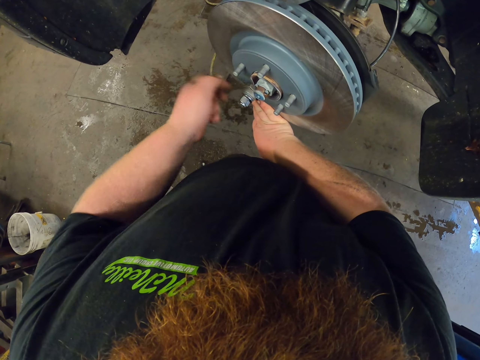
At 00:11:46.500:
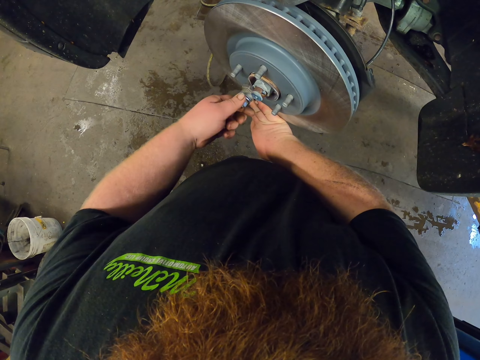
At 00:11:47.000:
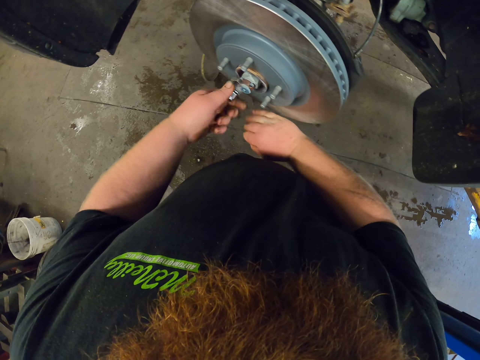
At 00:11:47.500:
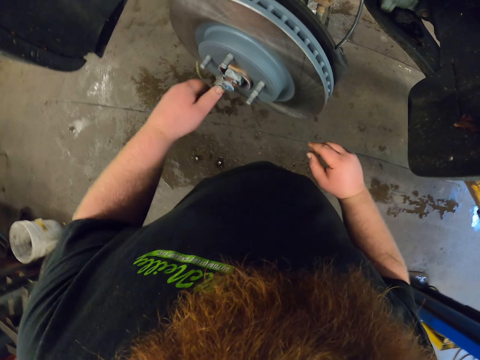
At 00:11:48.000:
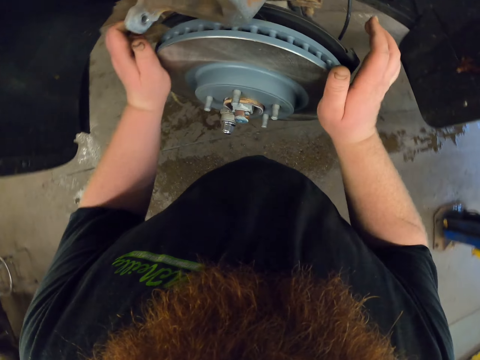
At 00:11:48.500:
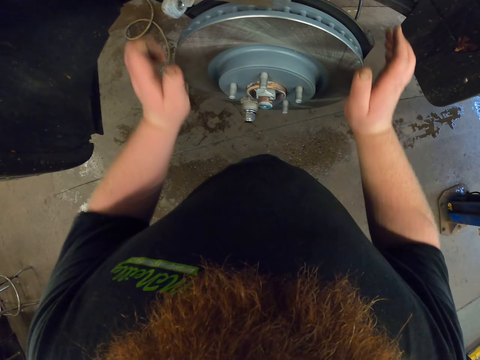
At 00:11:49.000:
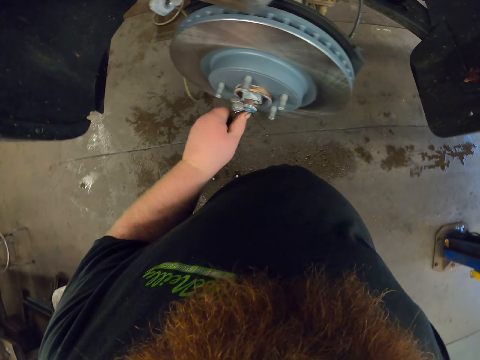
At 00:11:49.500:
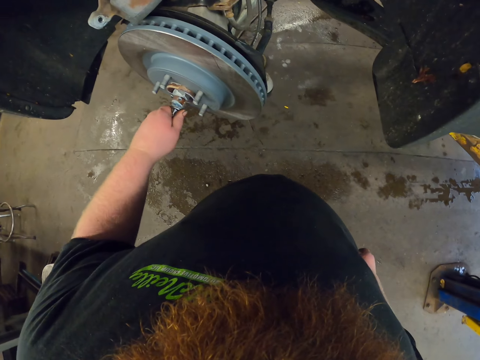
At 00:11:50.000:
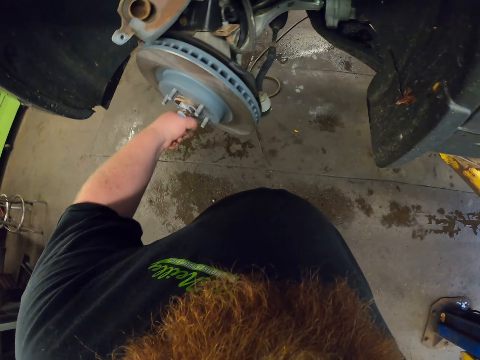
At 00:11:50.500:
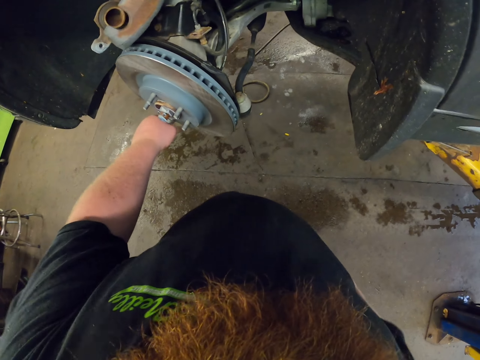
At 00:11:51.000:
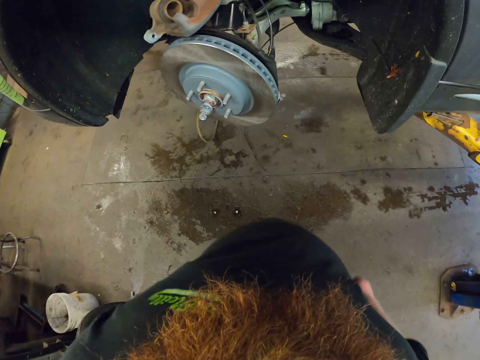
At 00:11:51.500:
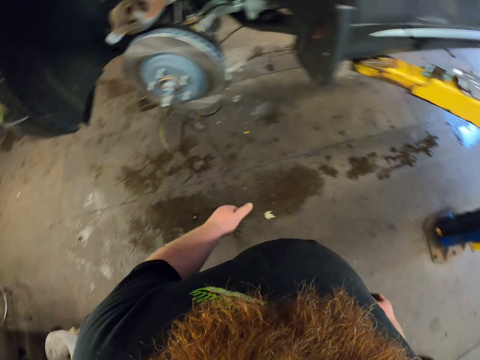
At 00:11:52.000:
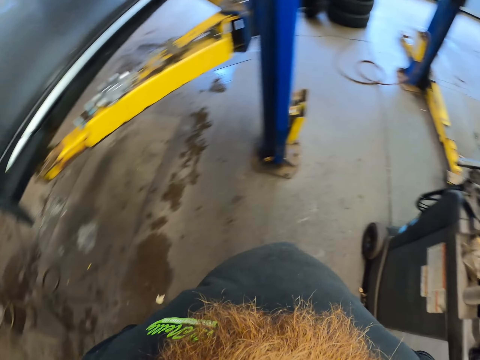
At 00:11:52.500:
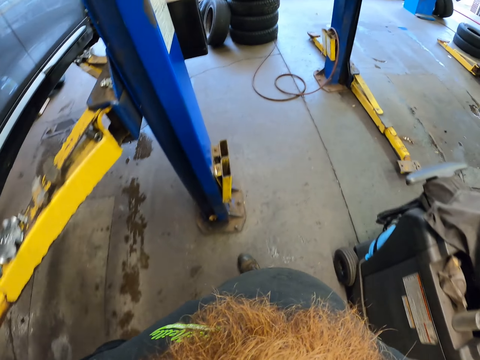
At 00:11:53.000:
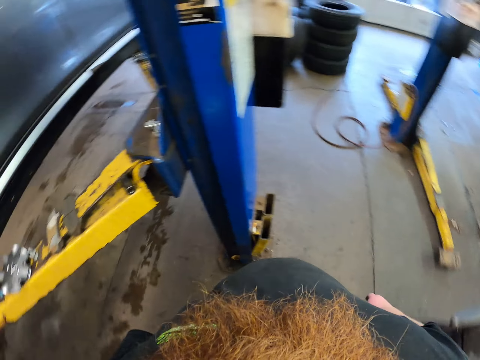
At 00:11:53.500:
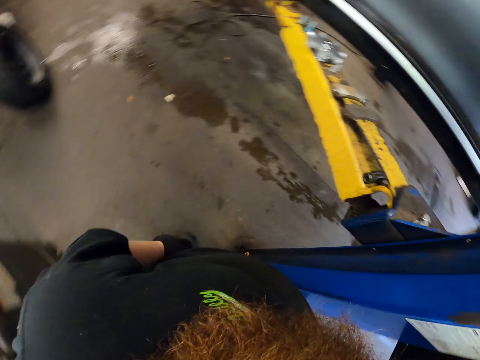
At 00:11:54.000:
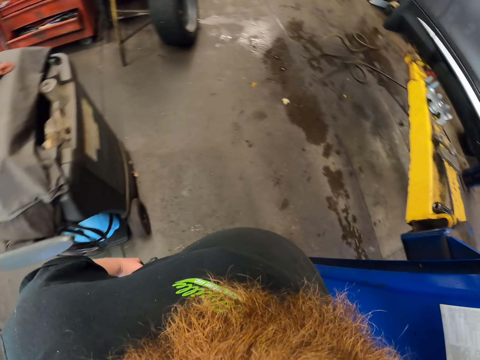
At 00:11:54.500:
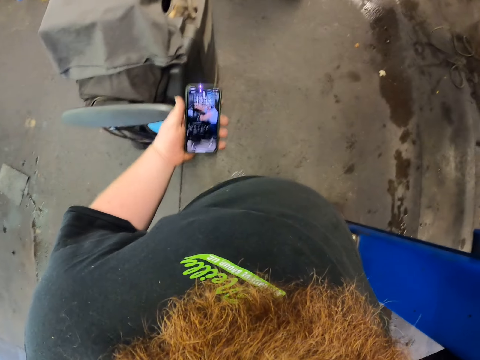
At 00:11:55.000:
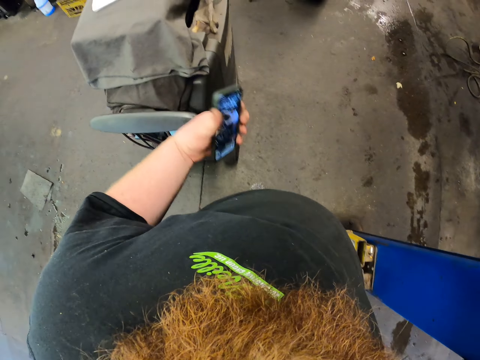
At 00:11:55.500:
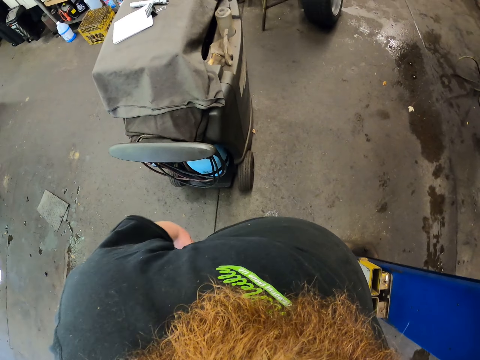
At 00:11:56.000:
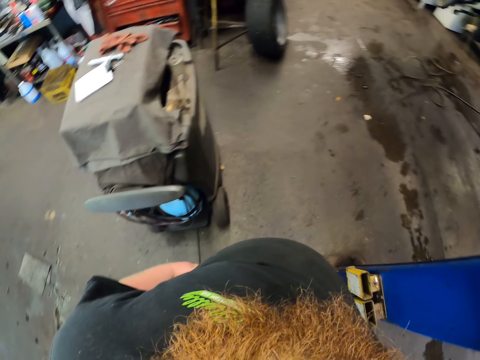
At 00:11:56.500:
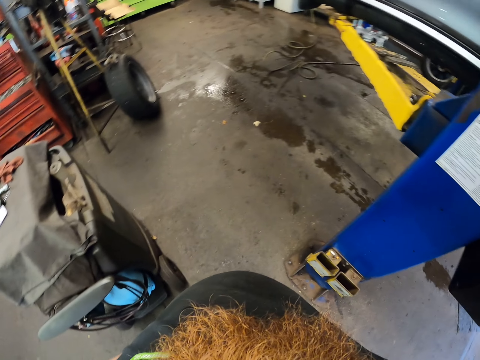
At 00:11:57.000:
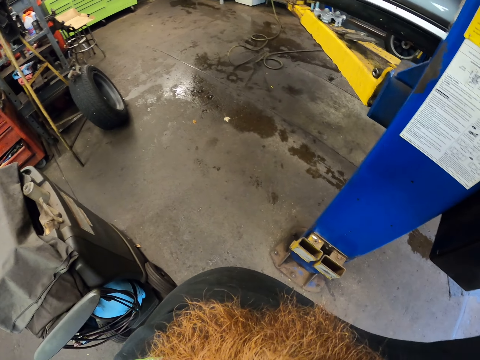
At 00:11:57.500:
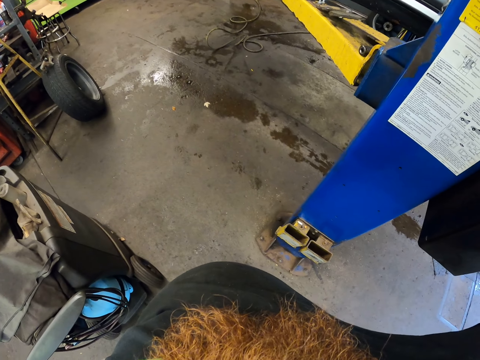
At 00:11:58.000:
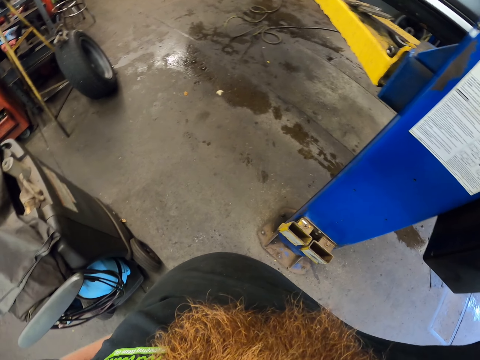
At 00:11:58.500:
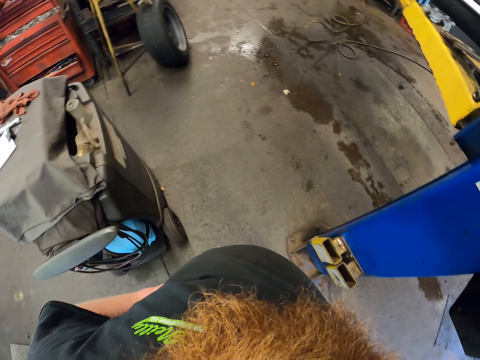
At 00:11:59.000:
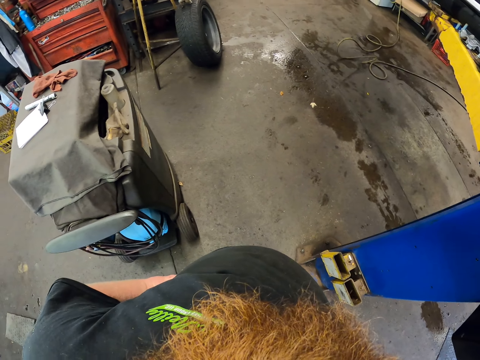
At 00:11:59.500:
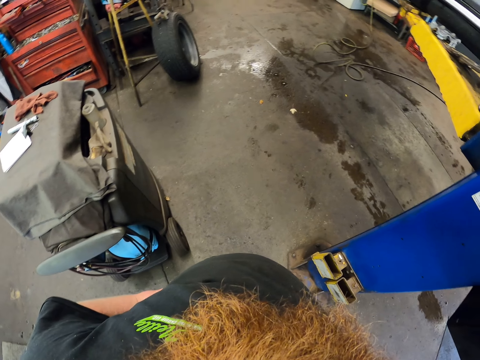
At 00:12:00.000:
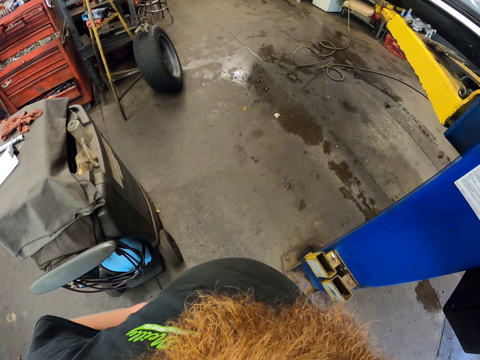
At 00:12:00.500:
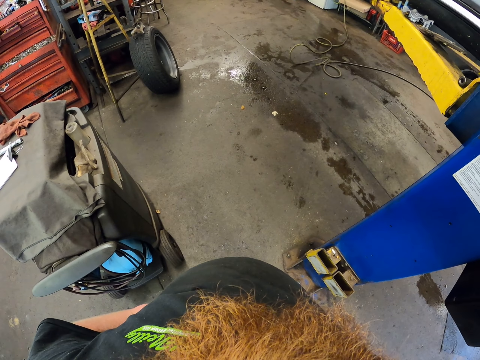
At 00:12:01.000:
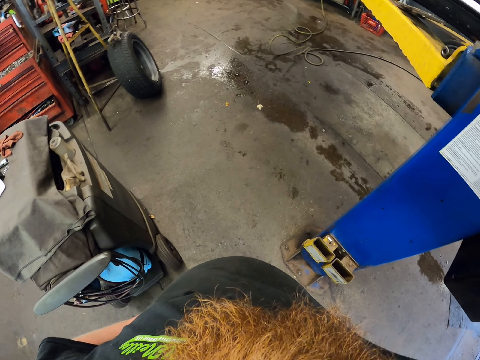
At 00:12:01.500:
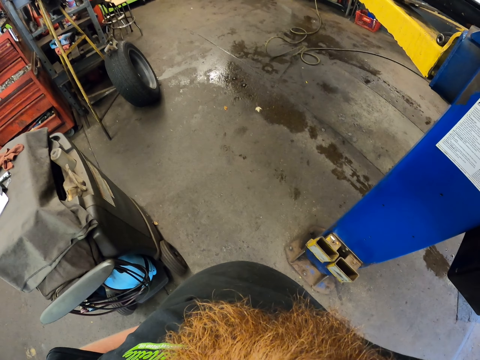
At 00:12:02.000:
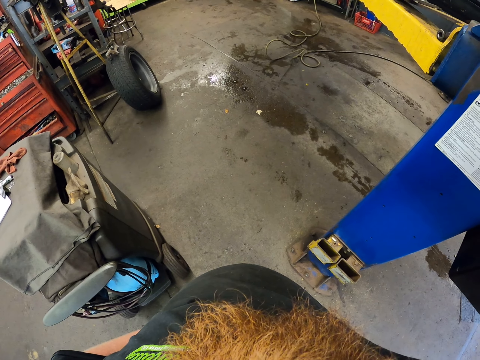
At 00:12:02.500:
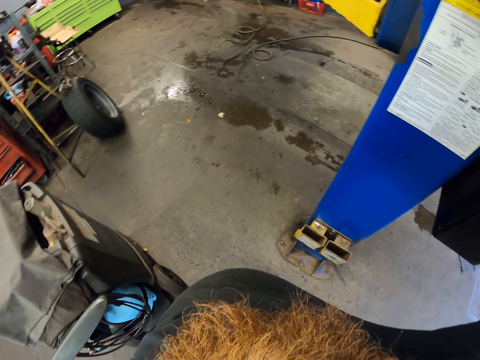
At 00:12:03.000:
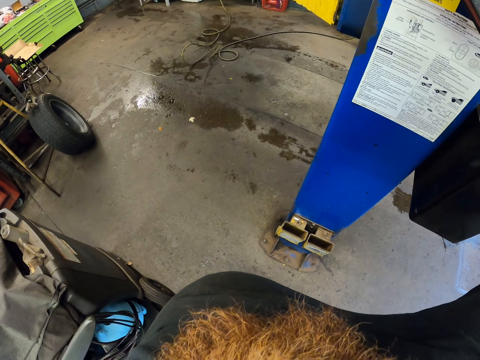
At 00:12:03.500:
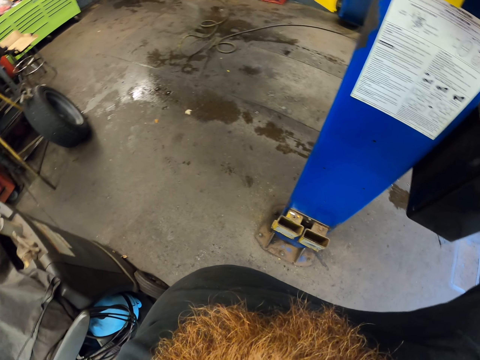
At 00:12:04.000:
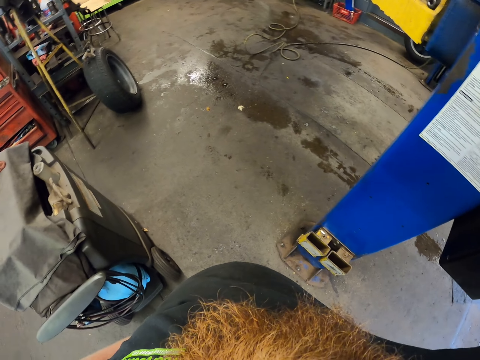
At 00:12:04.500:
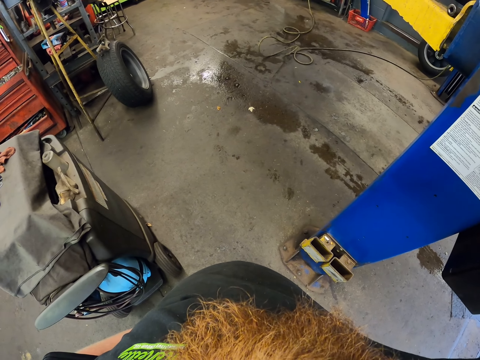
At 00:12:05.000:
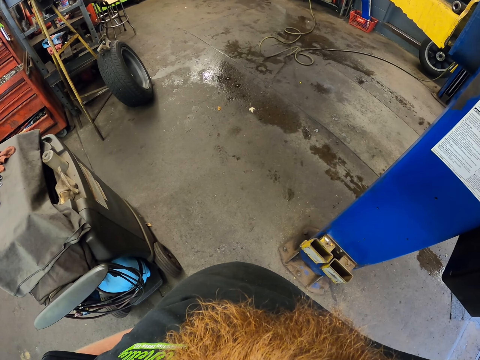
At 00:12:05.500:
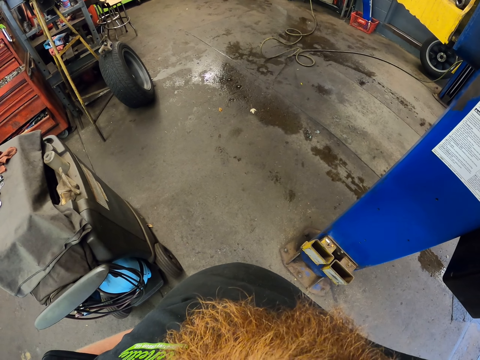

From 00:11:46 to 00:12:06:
The camera wearer presses the wheel disc or brake disc, adjusts the brake disc, turns the nut and fastens the nut on the wheel hub. They walk beside the car lift and turn around. They turn around, take a phone from the pocket, look at the phone and put the phone in the pocket. They look at the vehicle. They look around repeatedly.

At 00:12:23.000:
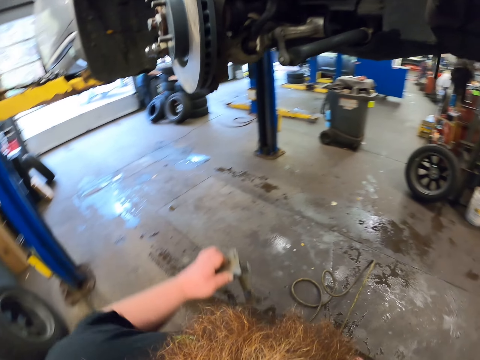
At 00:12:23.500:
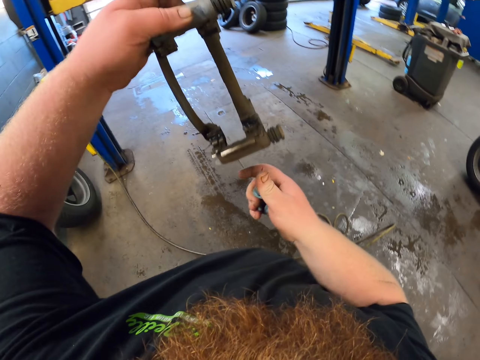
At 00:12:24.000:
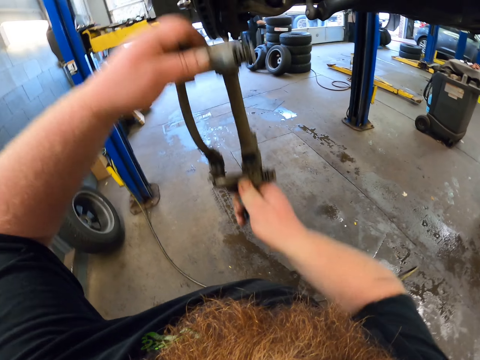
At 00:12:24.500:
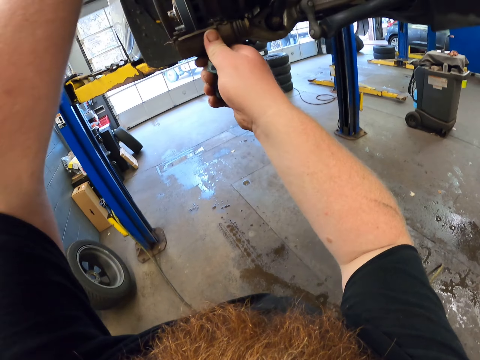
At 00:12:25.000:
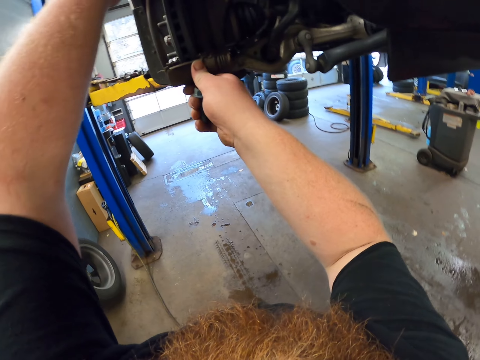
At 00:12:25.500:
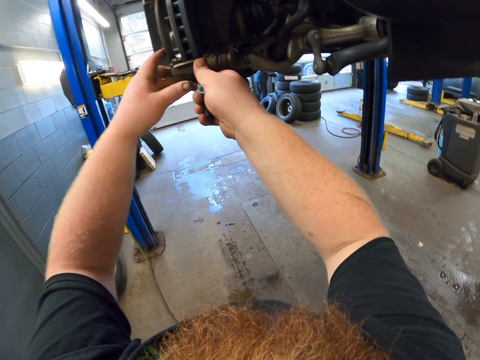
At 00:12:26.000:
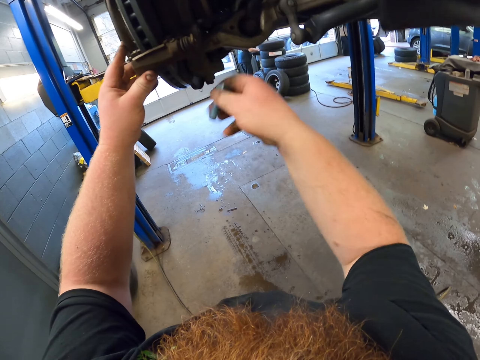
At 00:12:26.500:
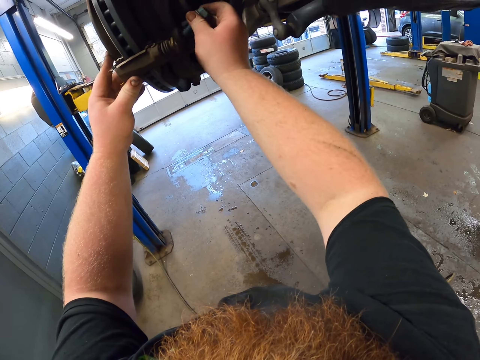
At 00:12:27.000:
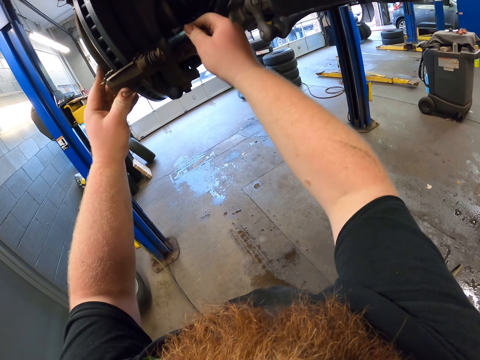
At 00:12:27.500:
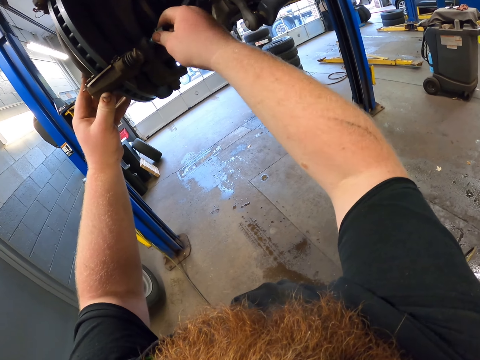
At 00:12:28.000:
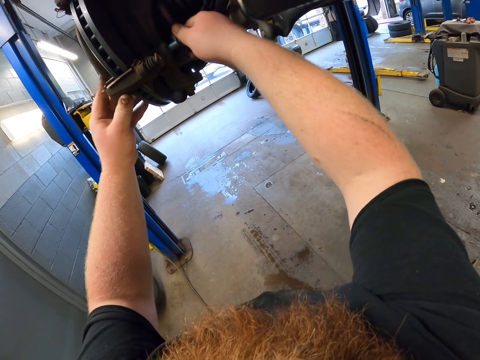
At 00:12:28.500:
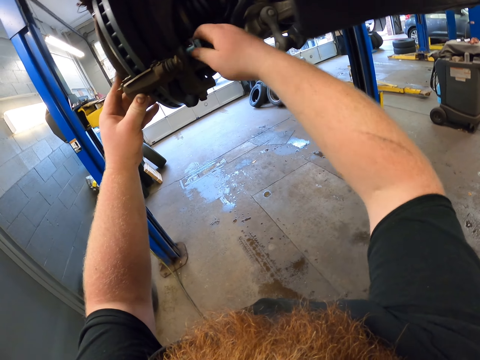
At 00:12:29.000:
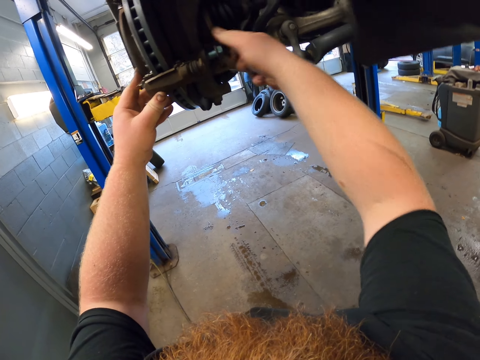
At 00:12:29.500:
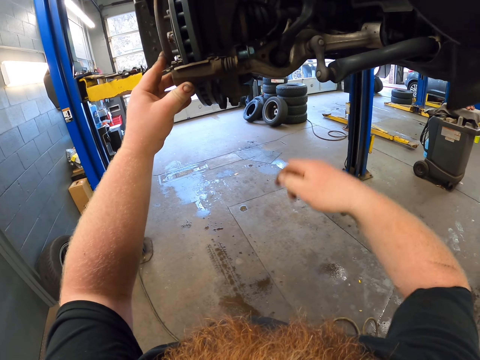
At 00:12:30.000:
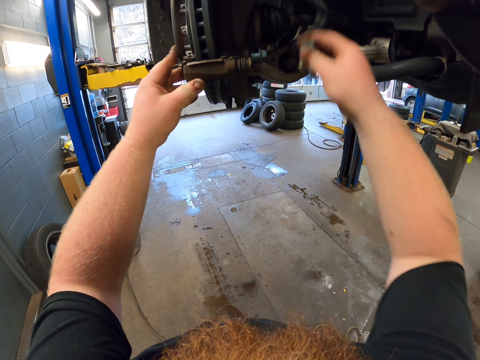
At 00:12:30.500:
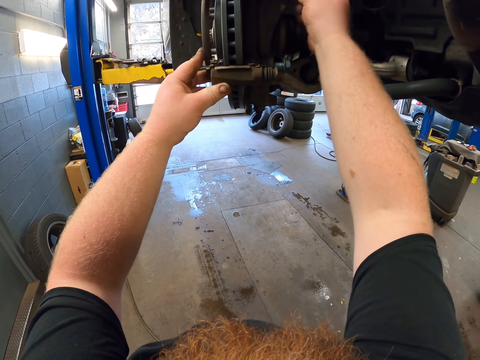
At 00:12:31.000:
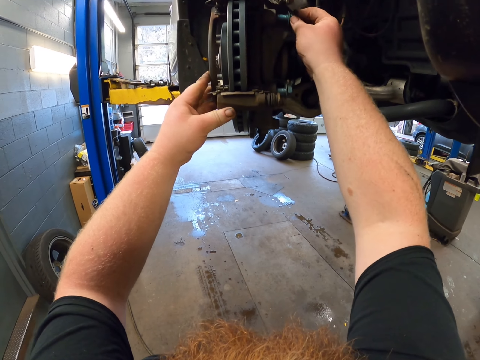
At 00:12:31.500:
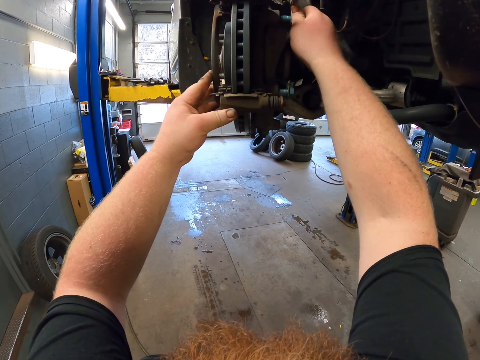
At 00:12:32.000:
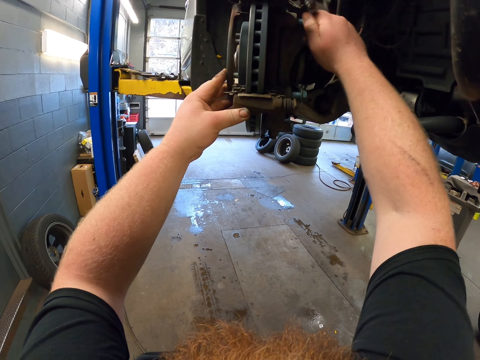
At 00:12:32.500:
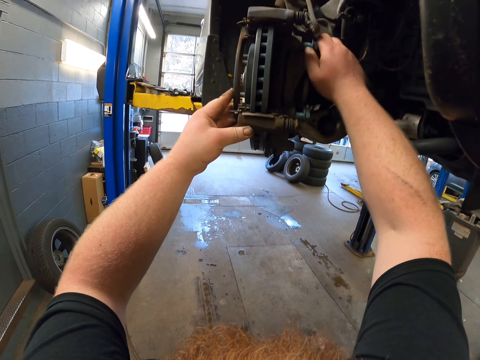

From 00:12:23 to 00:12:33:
The camera wearer lifts the brake clip or caliper bracket and puts the brake clip on the brake disc. They put the nut on the brake disc, adjust the nut by hand and fasten the caliper bracket. They move the right hand, put the nut on the brake disc, adjust the nut by hand and fasten the caliper bracket.
